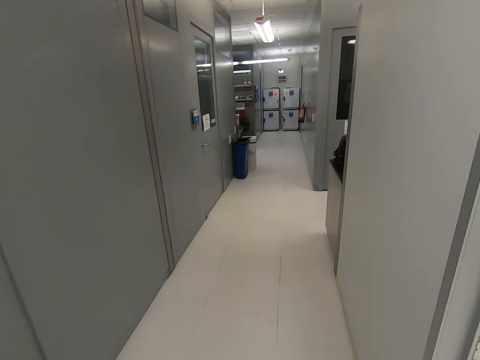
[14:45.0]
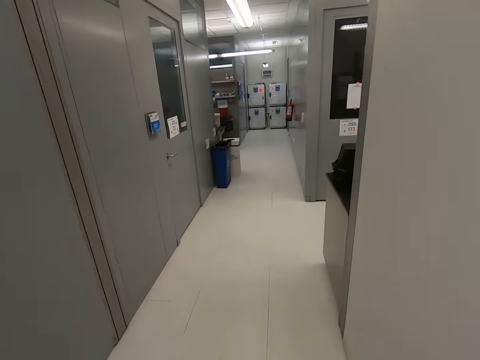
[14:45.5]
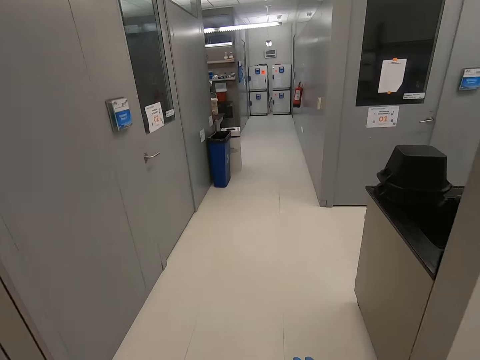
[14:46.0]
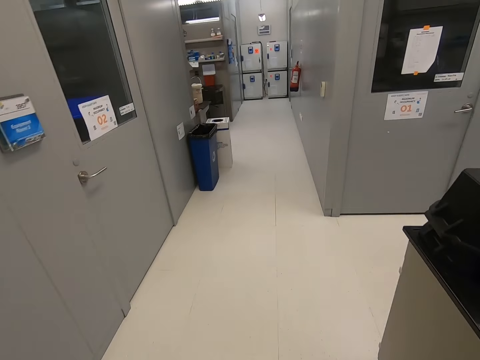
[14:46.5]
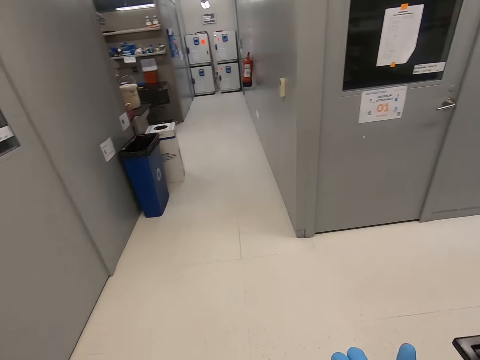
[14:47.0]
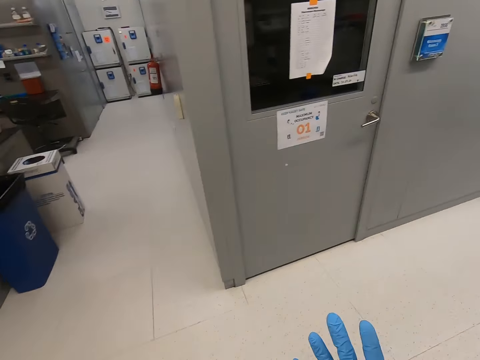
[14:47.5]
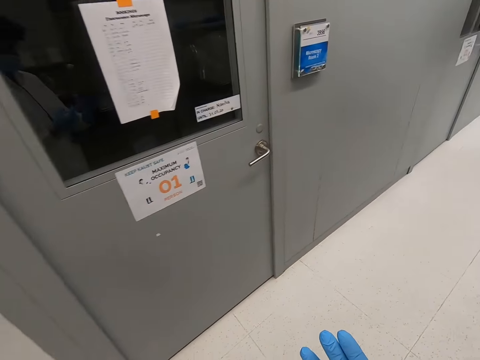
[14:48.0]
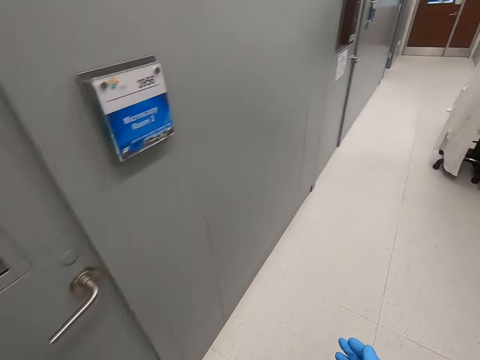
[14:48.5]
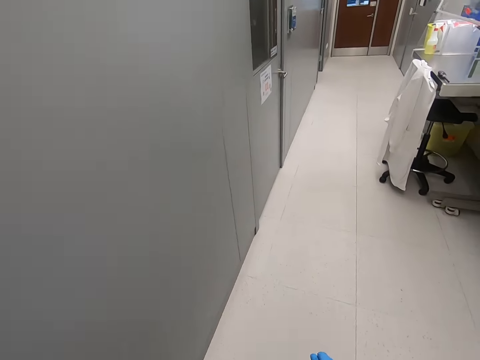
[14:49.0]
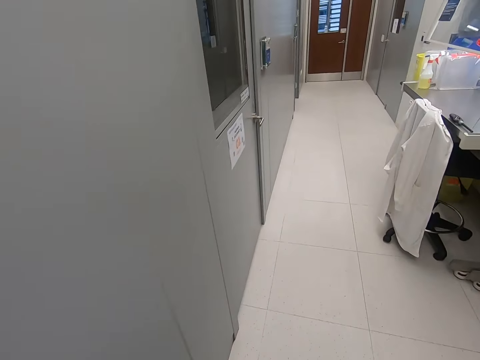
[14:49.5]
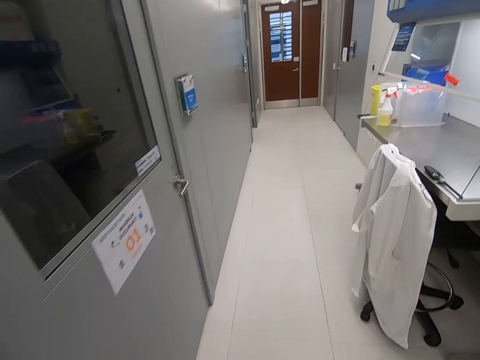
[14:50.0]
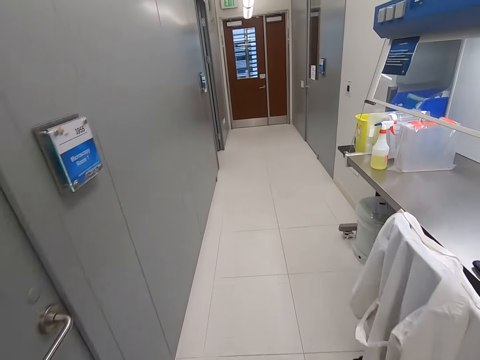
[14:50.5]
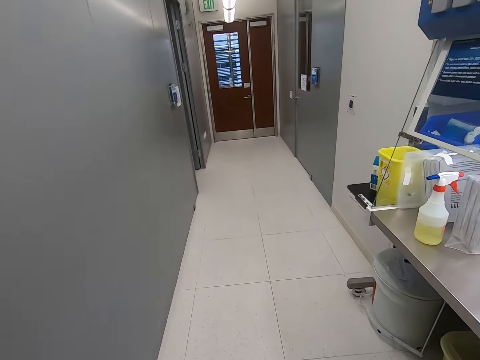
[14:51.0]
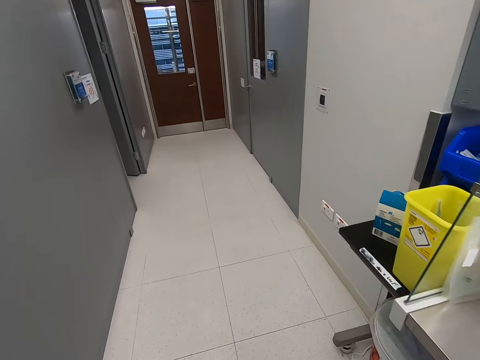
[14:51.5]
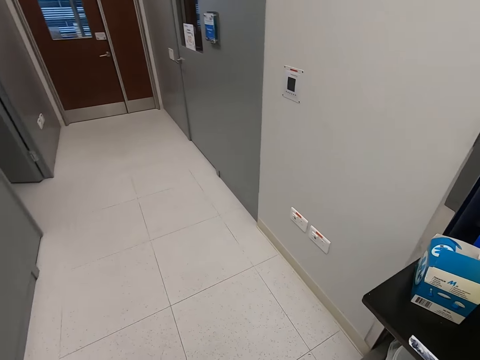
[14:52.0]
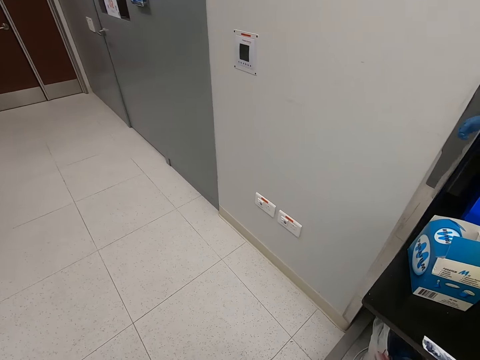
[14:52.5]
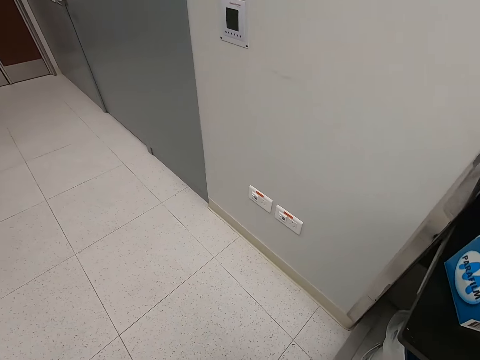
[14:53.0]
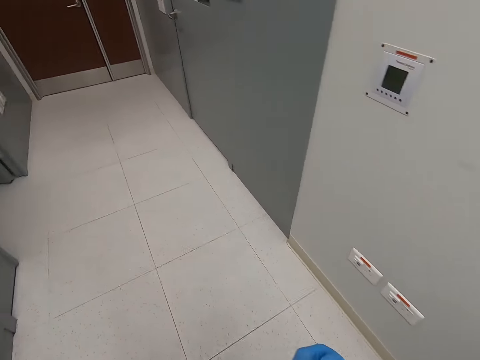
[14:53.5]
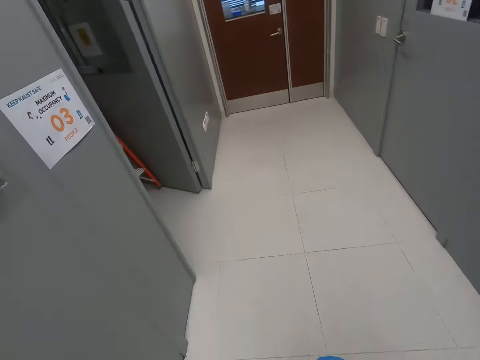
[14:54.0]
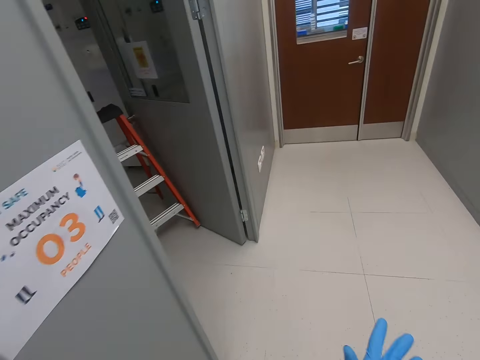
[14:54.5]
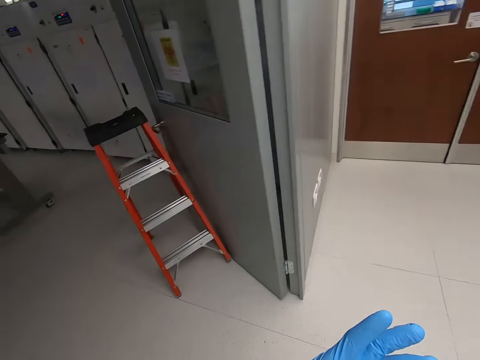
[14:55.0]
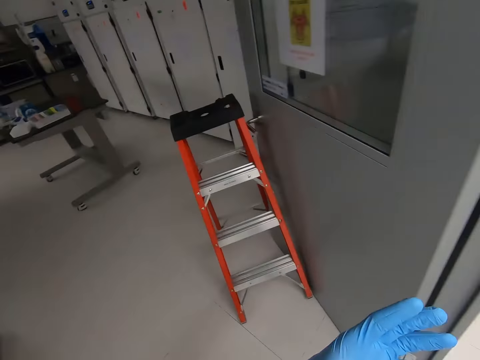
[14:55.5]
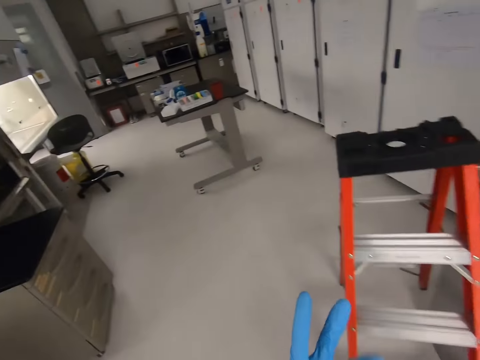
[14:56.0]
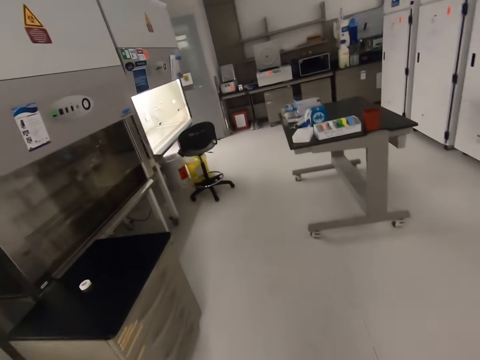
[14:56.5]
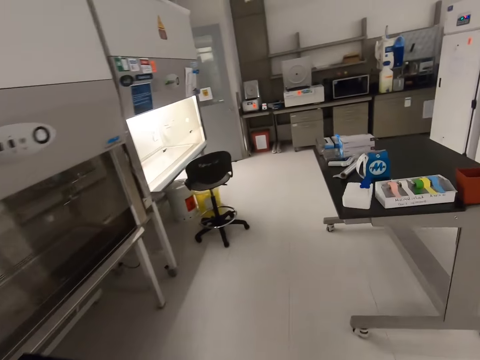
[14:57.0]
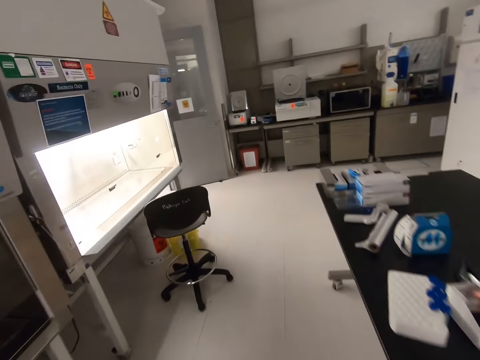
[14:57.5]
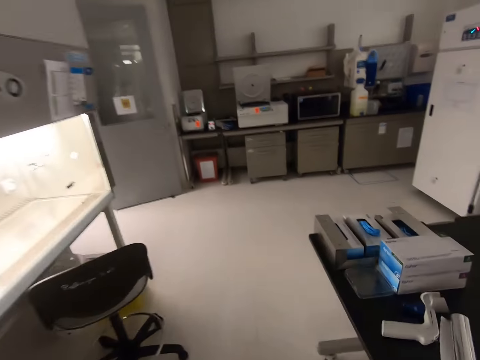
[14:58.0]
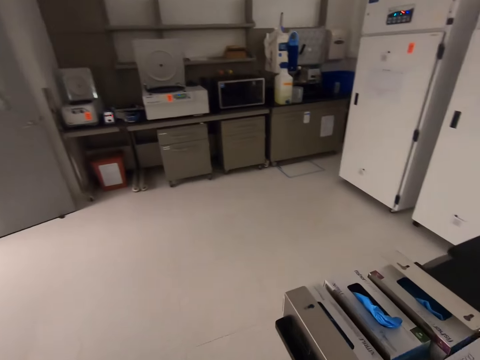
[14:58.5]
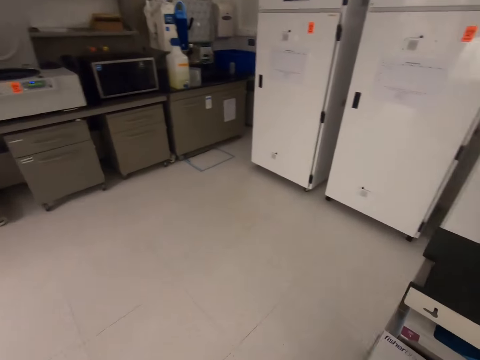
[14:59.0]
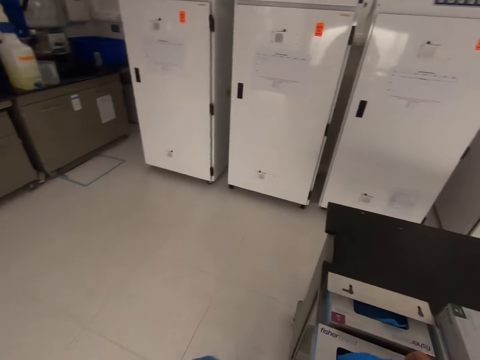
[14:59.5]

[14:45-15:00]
The camera wearer looks at his hand. He gestures with his hand. He walks around the room.

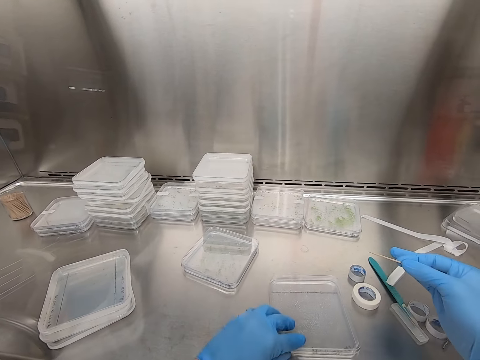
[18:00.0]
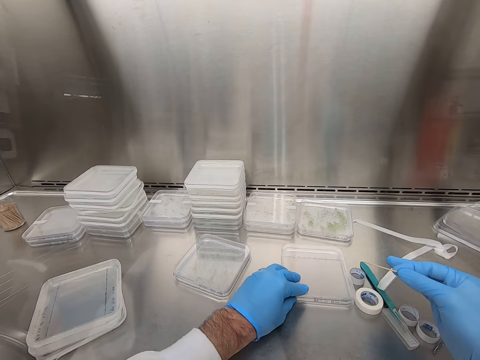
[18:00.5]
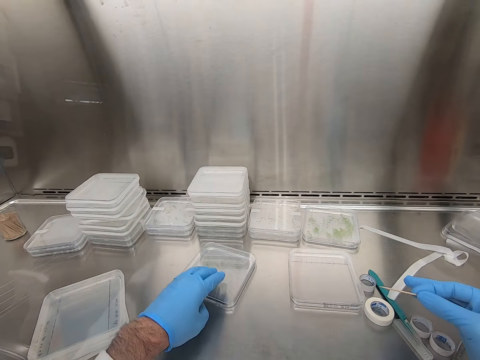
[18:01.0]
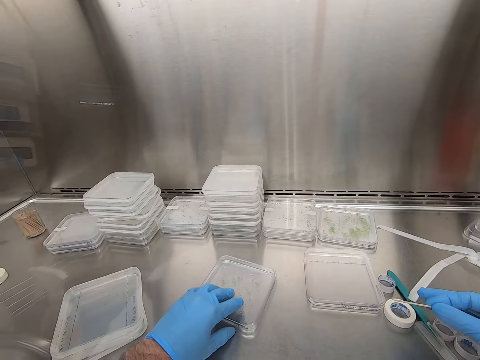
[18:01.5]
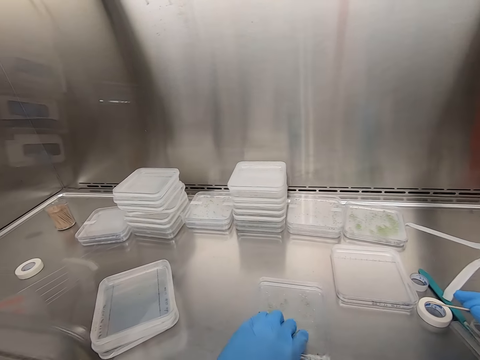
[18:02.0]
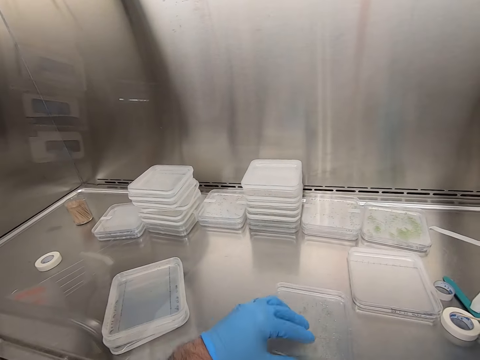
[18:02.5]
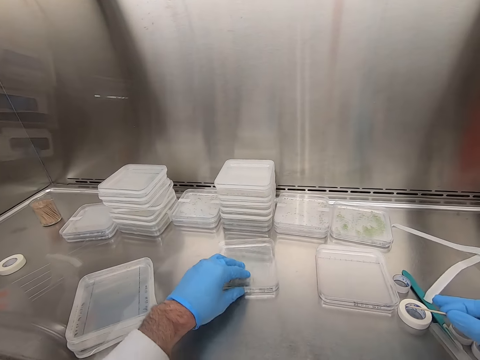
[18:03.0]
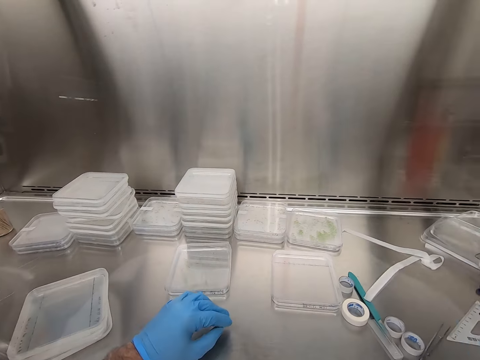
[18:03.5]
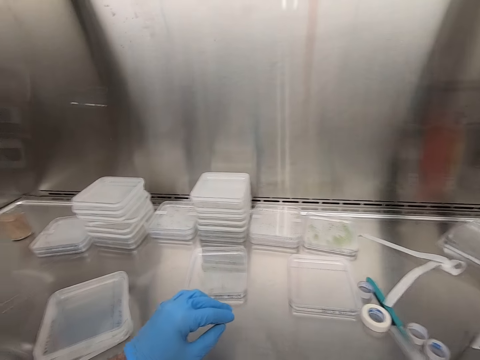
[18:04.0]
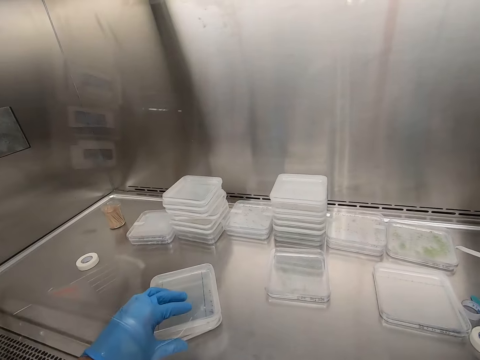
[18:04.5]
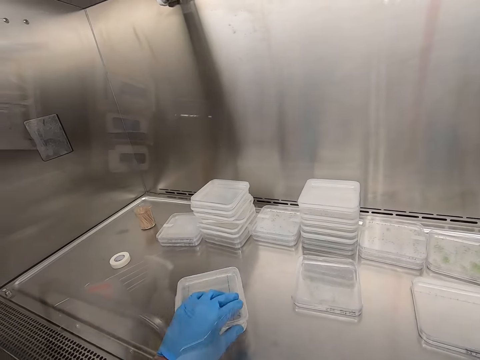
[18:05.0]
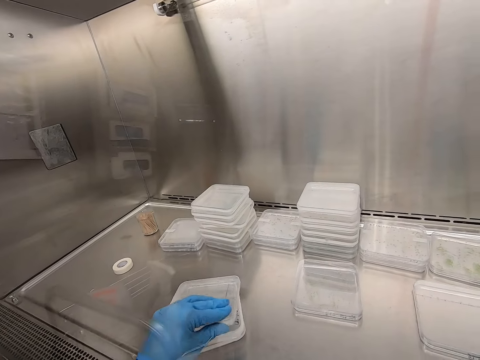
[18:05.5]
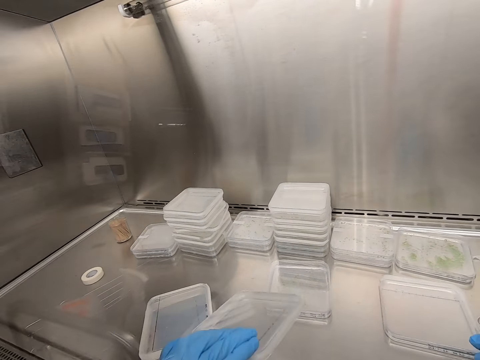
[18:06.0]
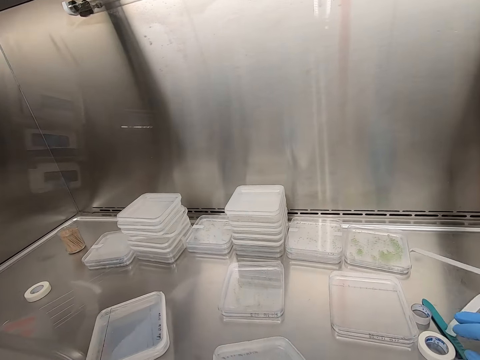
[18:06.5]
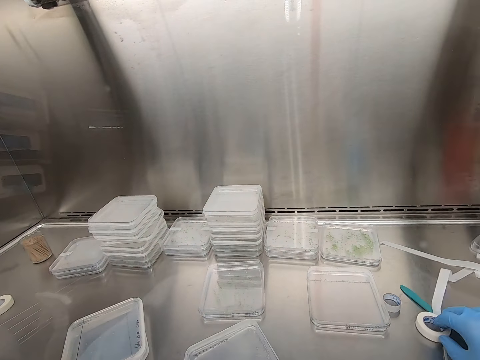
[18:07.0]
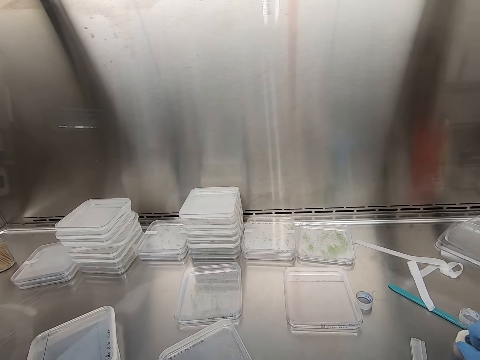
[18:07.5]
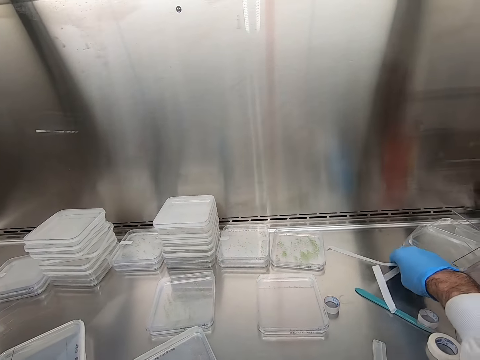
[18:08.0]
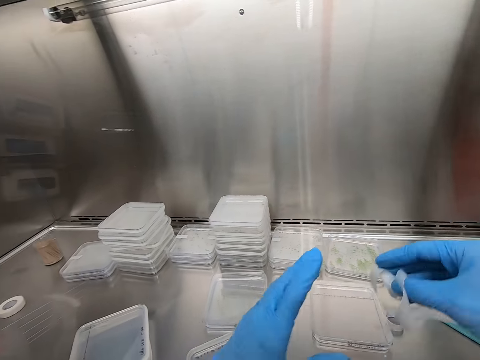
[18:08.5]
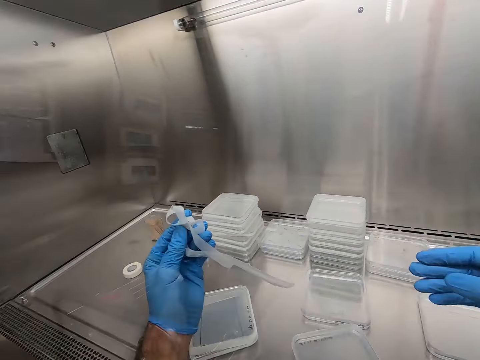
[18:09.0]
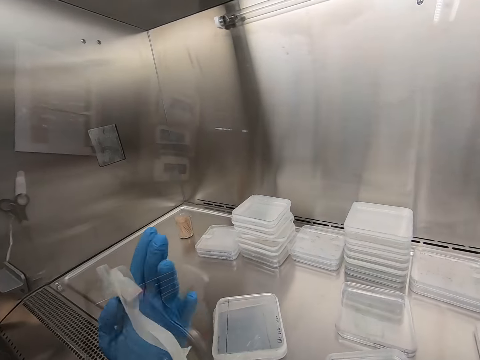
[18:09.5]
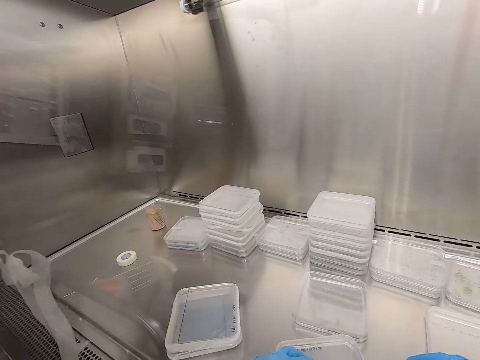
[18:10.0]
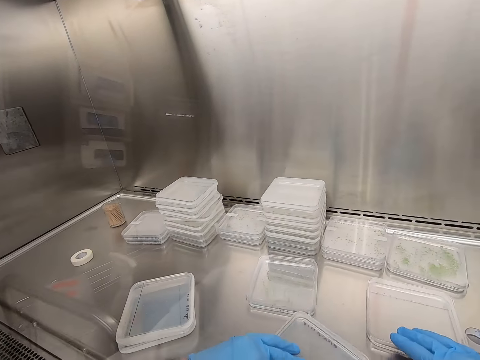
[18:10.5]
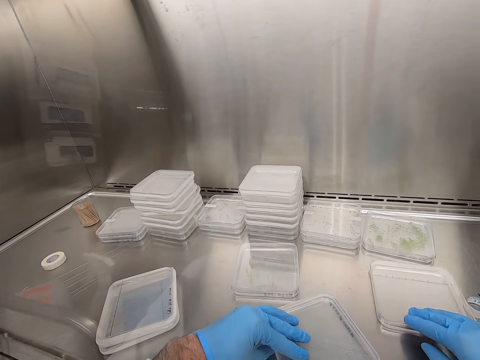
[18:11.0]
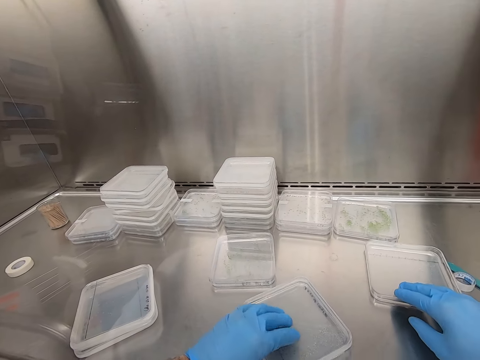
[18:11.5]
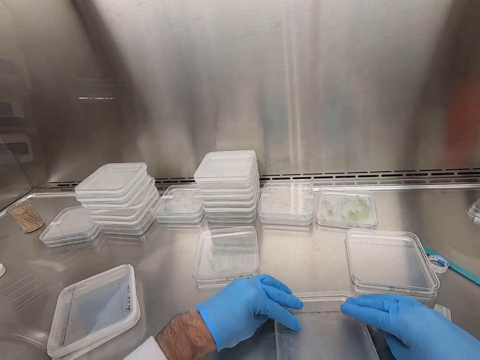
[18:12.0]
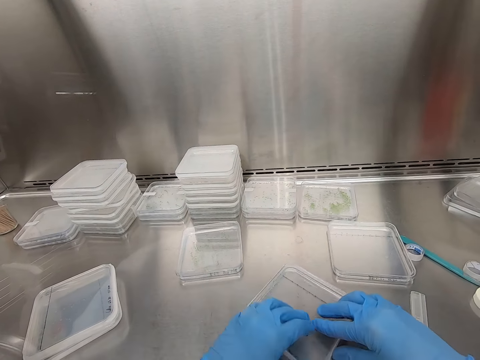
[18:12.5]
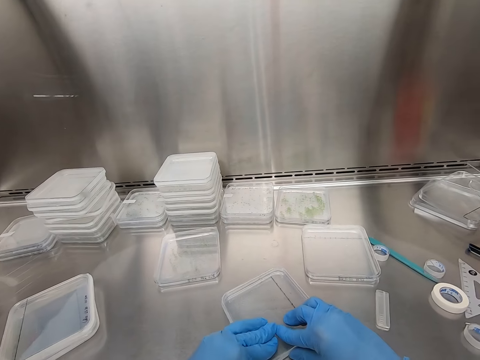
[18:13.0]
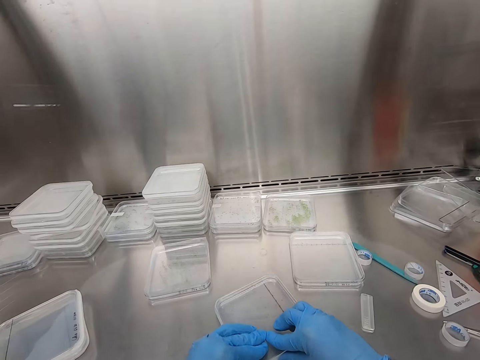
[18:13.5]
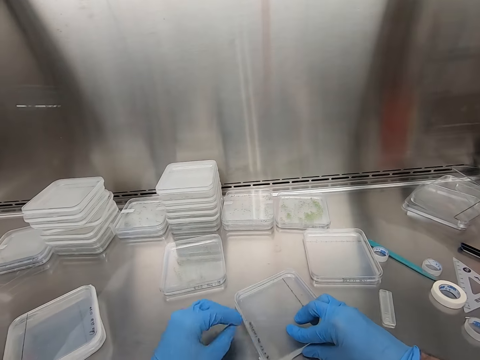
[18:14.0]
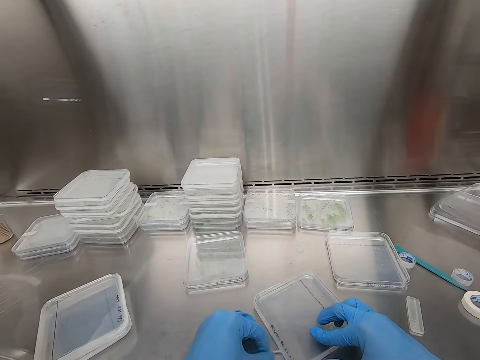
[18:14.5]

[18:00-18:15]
The camera wearer pushes the containers in the table. They move the containers in the table. They push the plastic containers. They put the toothpick on the other side. They pick up a plastic container, hold the container, and put down the container. They move the tape, pick up the tape, and hold the tape with the other hand. They stick the tape on the transparent cover. They move the containers, hold the containers, and touch the container.
